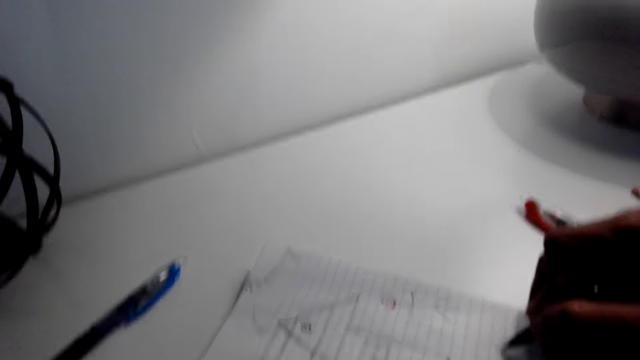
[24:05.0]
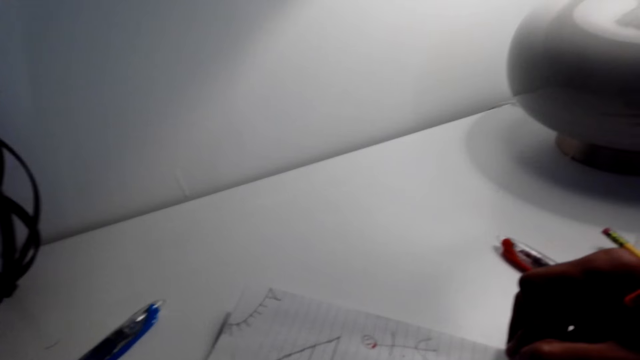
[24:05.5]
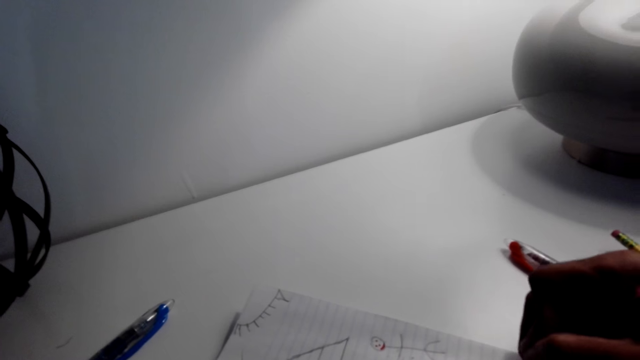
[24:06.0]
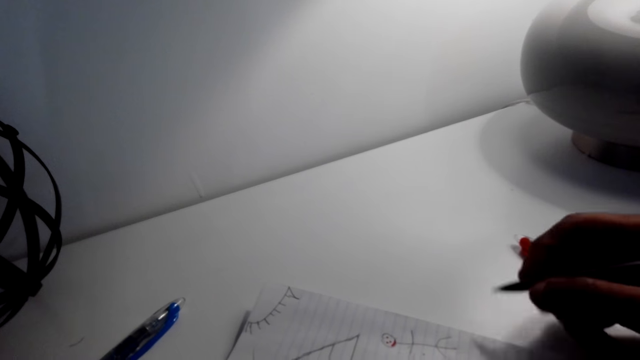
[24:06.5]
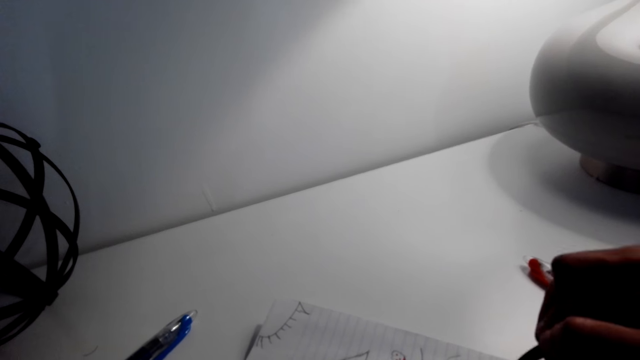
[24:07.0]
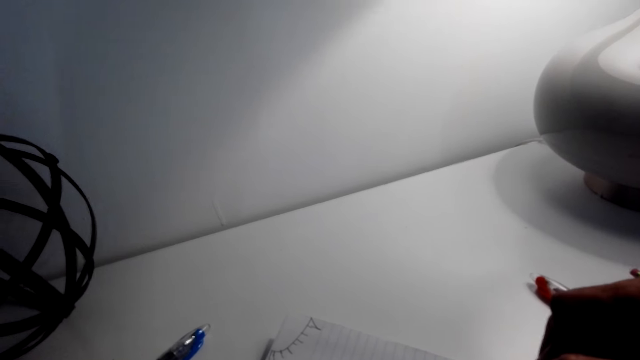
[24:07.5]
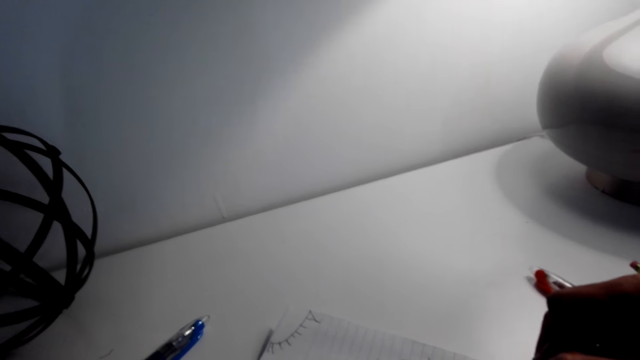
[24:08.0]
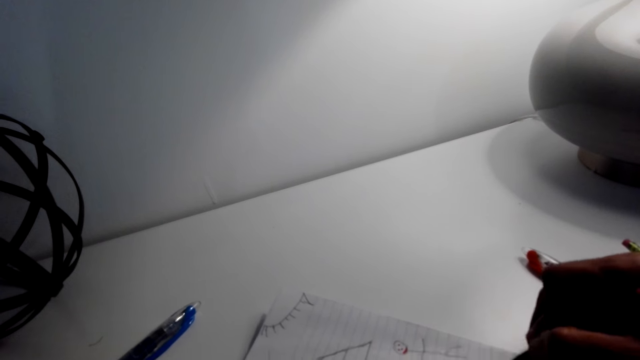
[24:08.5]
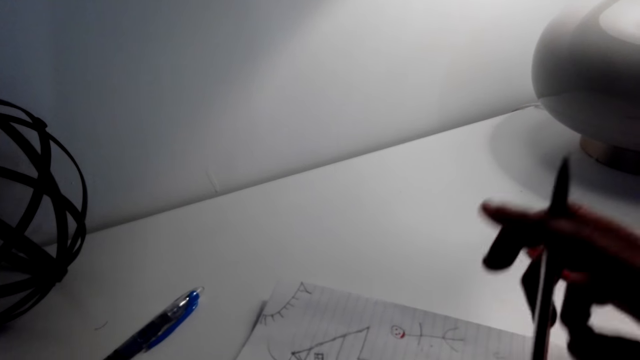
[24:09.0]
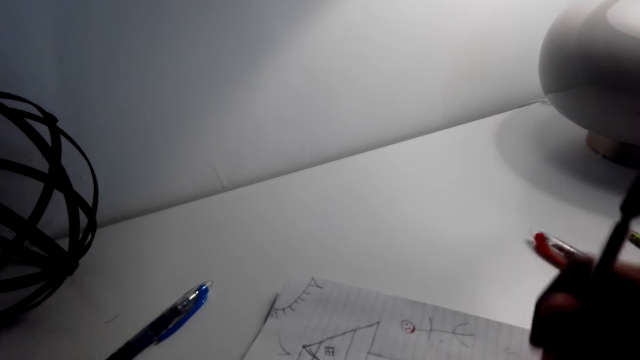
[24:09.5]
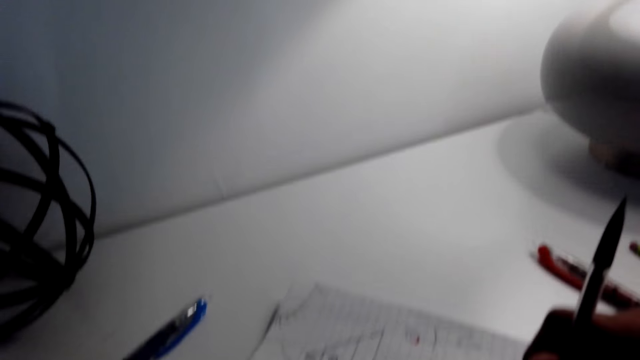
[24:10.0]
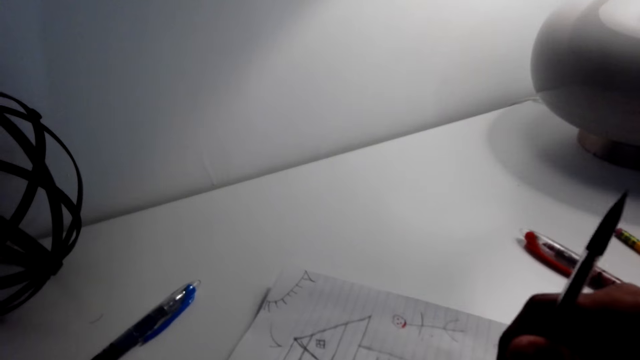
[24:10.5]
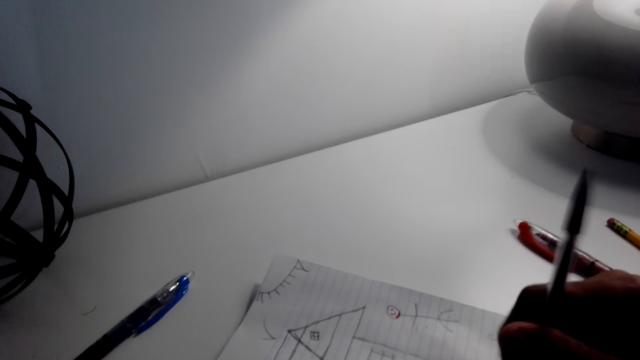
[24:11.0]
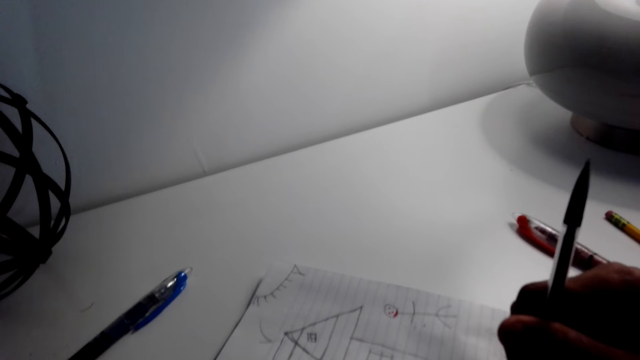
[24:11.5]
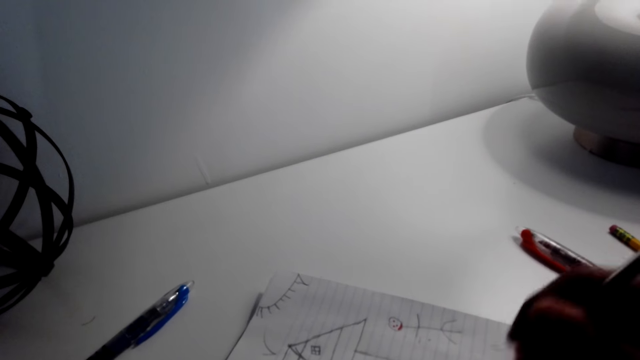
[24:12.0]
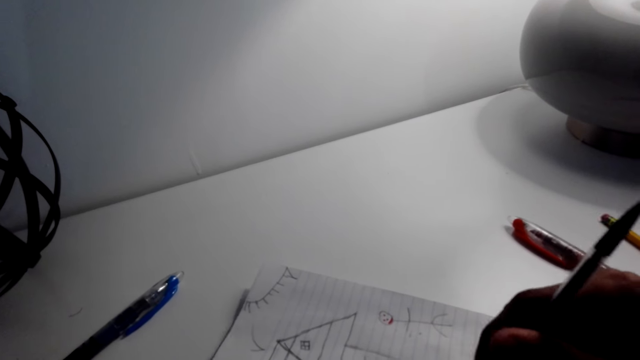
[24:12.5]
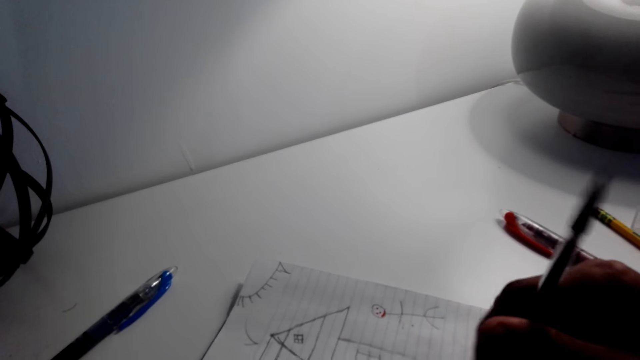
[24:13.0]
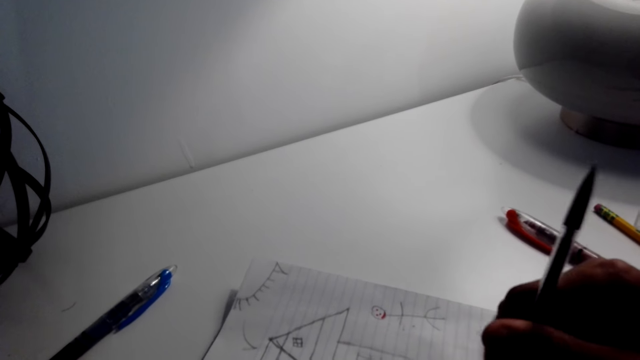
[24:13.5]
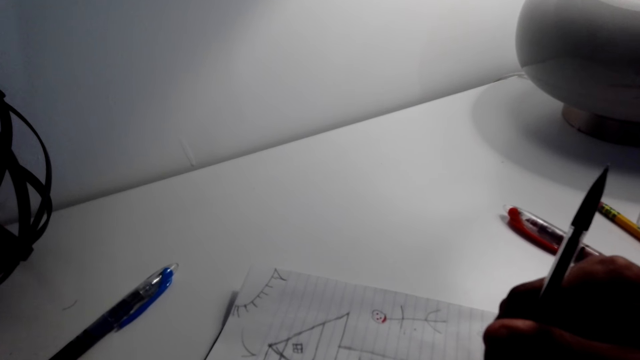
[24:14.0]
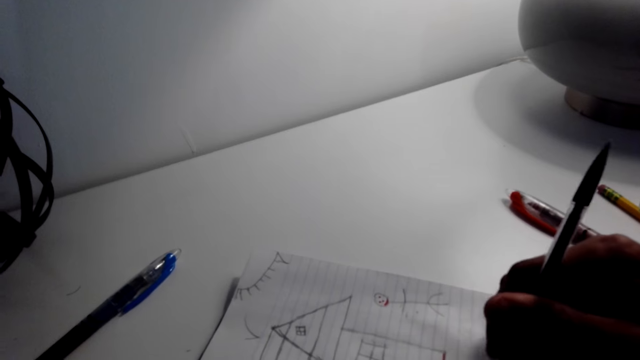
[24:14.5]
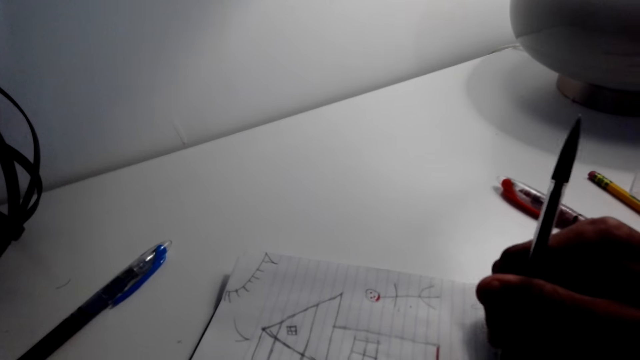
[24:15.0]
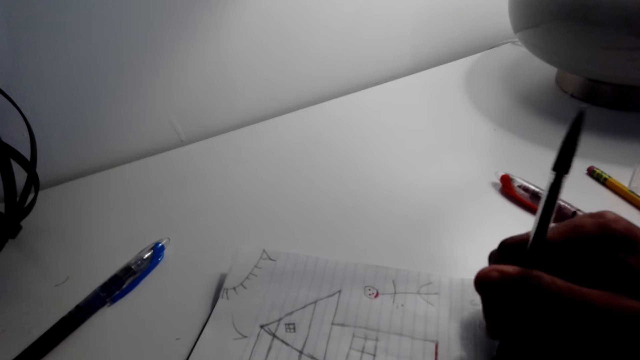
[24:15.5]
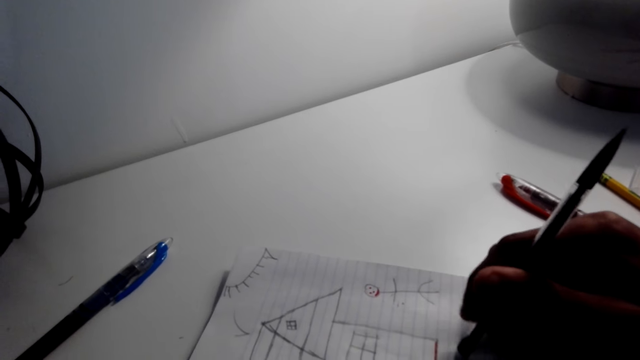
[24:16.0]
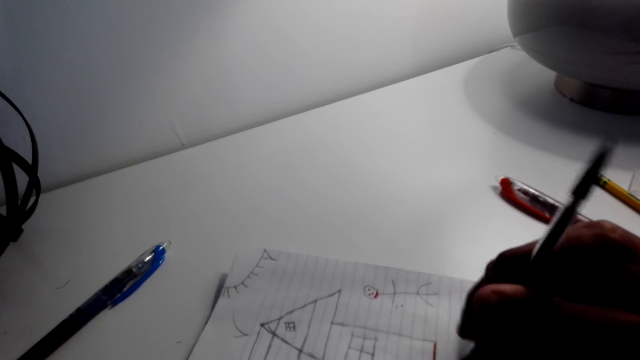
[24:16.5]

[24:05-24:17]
The camera wearer talks on the phone with a person. They draw on the book with a pen. They erase the writing.

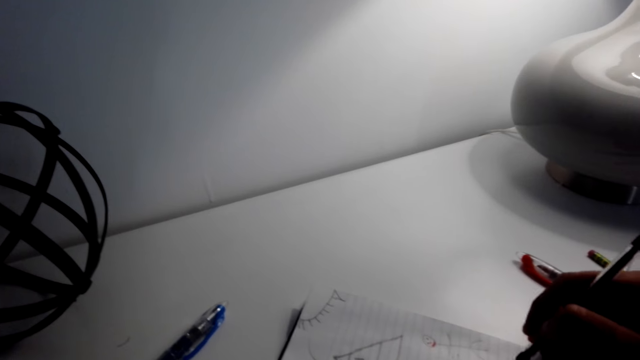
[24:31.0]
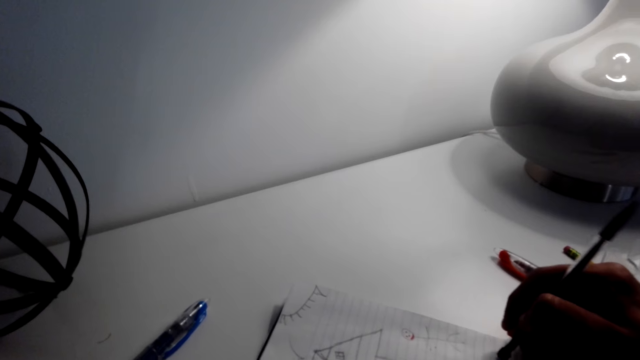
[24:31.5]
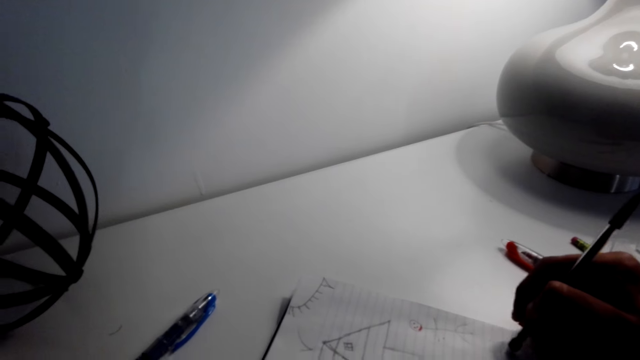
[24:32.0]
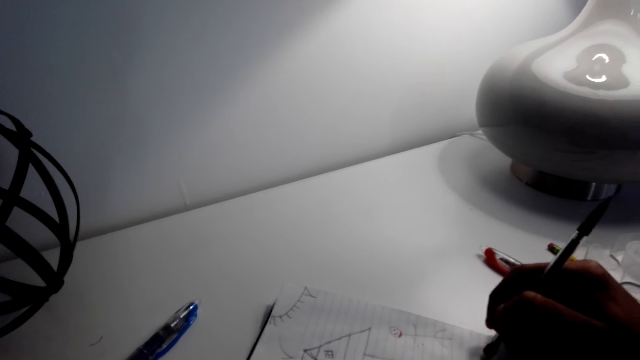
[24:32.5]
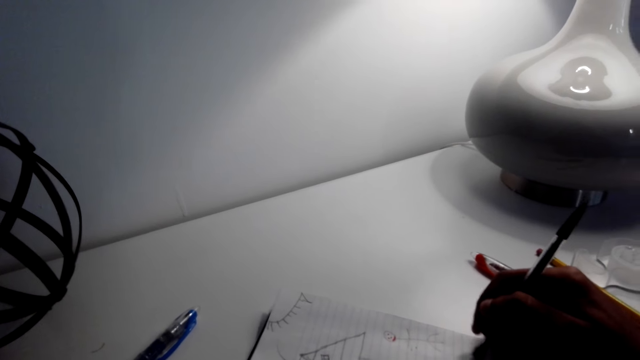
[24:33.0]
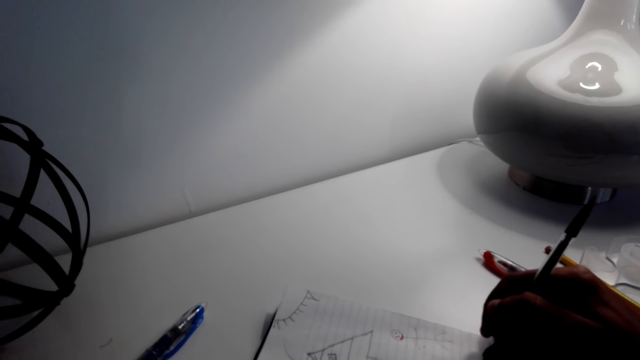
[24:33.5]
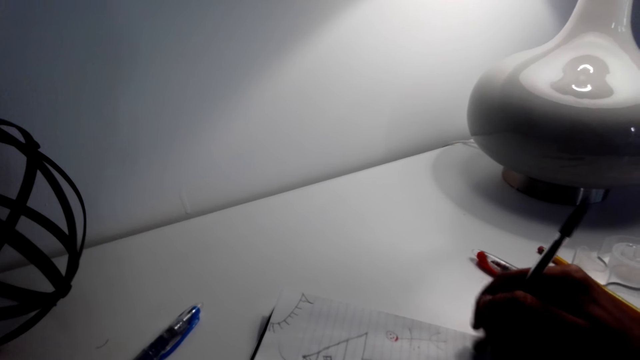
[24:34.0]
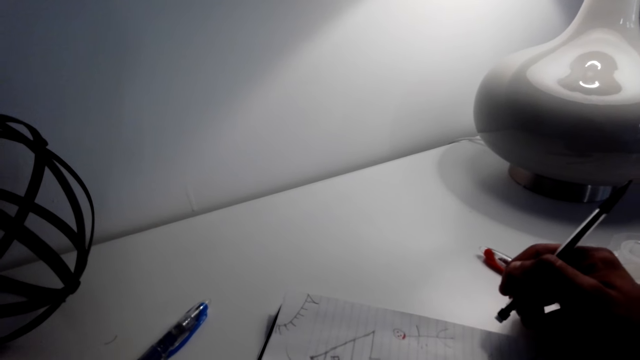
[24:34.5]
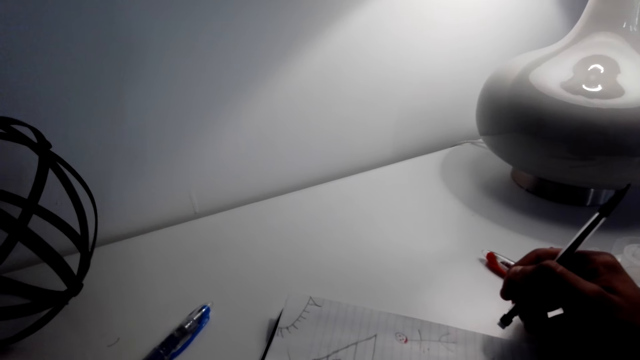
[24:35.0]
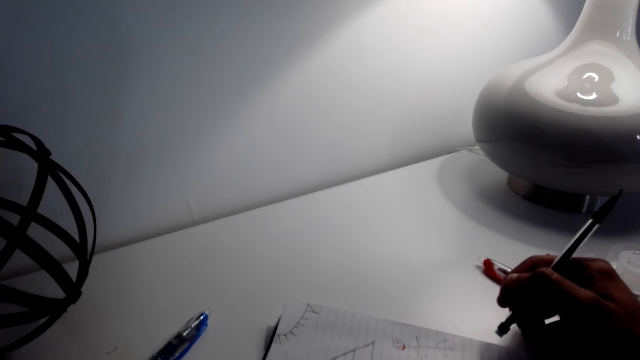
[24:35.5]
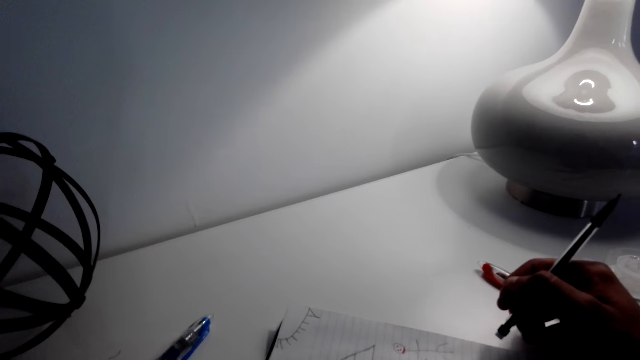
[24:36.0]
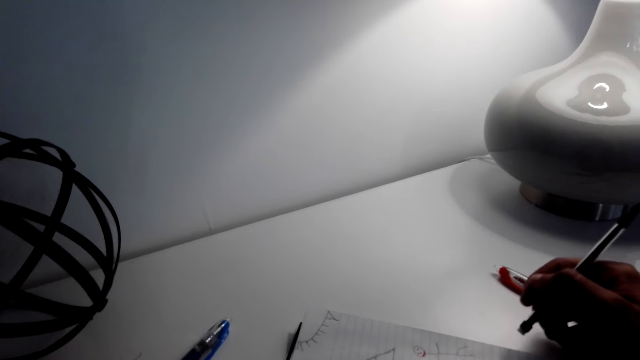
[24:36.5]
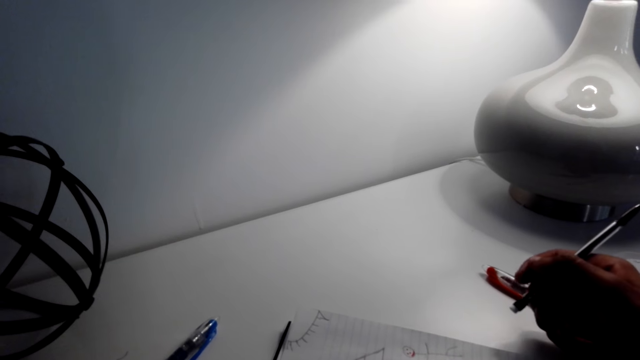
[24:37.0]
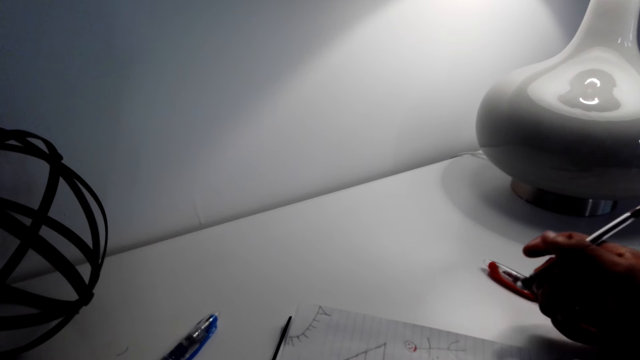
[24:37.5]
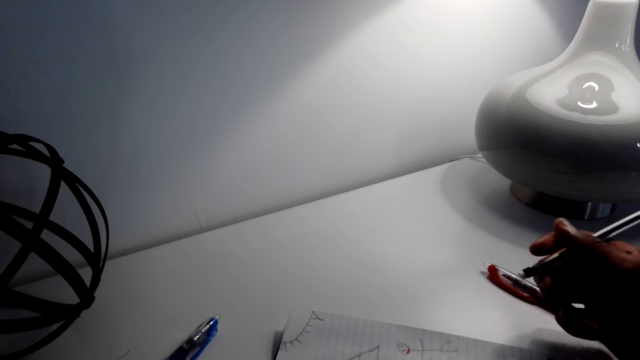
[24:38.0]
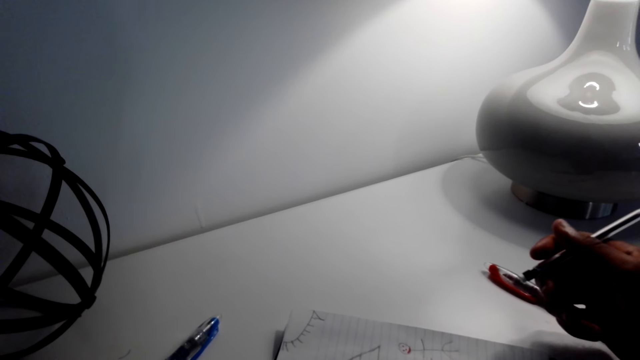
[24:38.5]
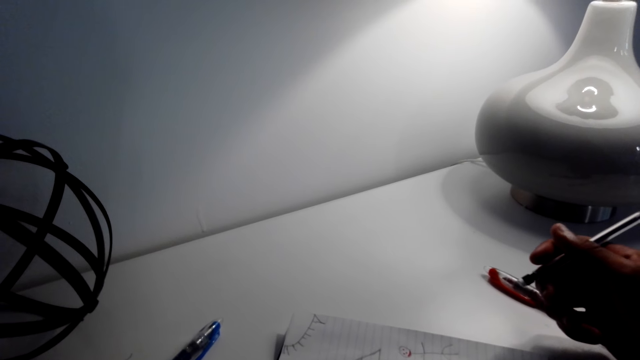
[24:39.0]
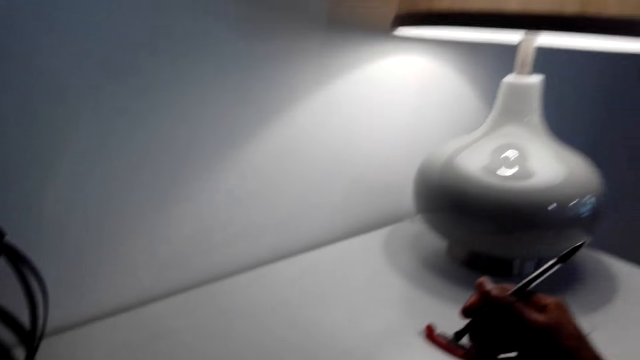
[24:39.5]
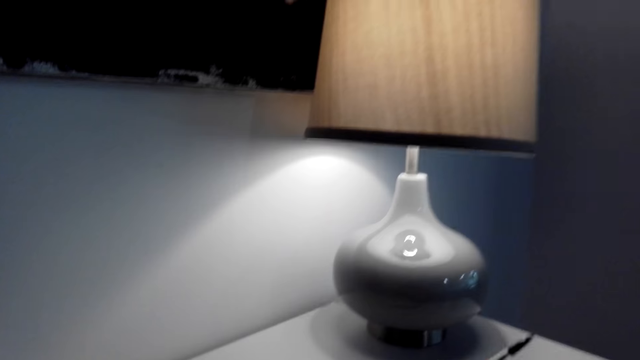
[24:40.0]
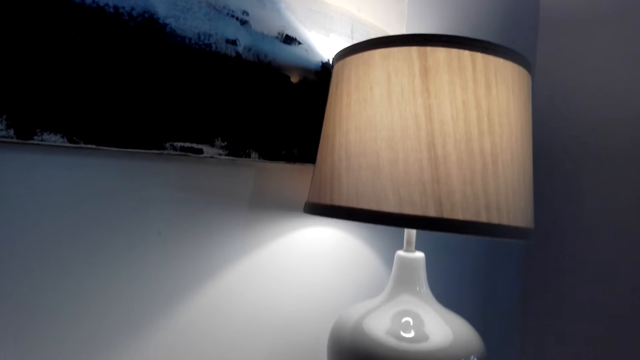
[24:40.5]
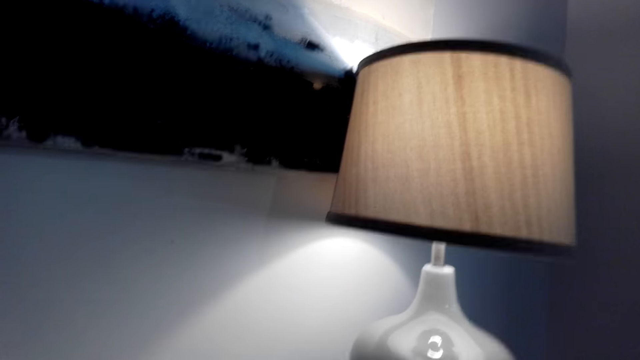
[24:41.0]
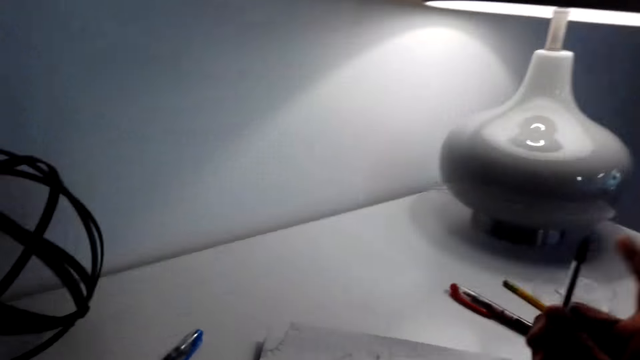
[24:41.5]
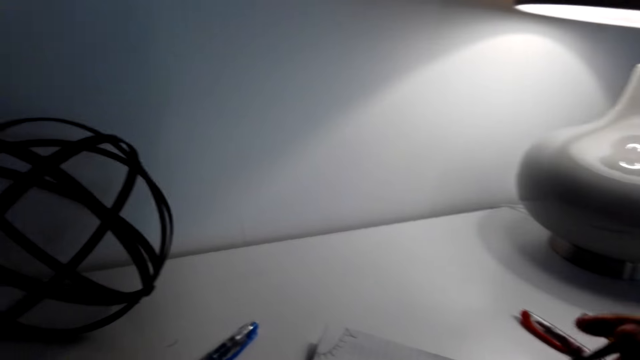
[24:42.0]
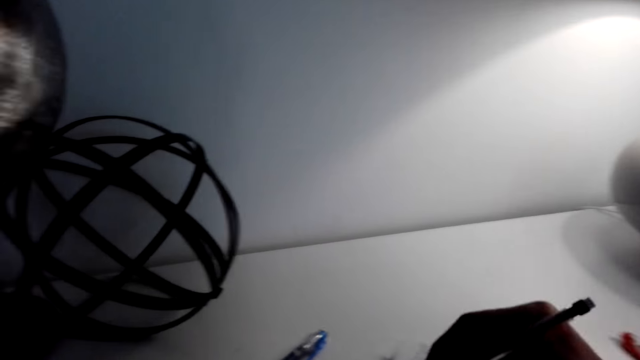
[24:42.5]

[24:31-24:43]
The camera wearer talks on the phone with a person. They stare at the sketch. They stare at the lamp shade.
